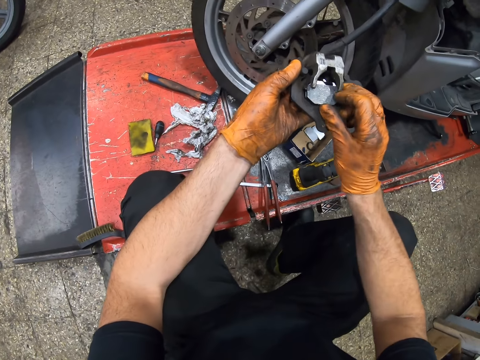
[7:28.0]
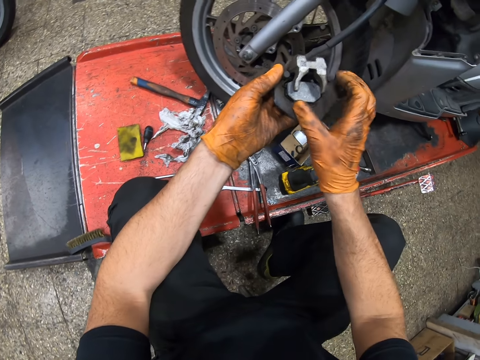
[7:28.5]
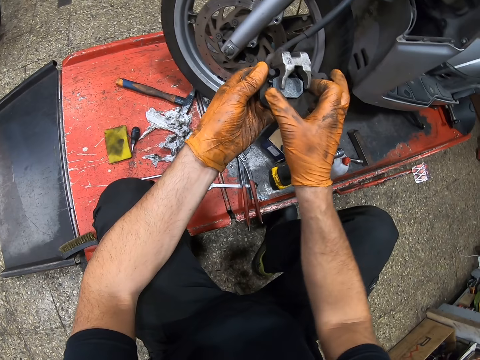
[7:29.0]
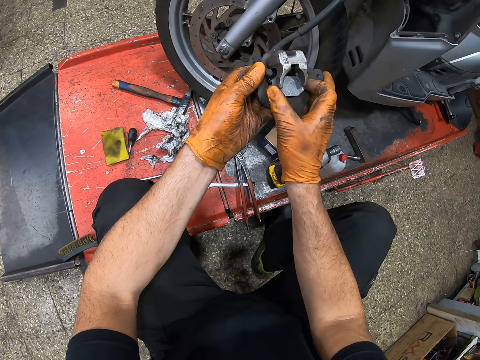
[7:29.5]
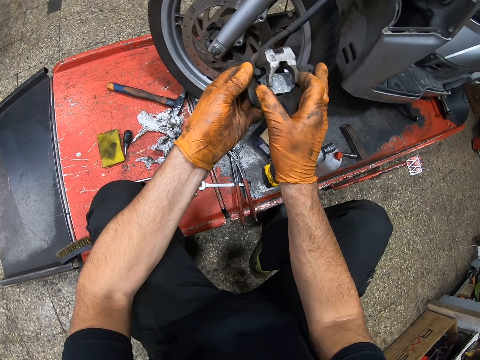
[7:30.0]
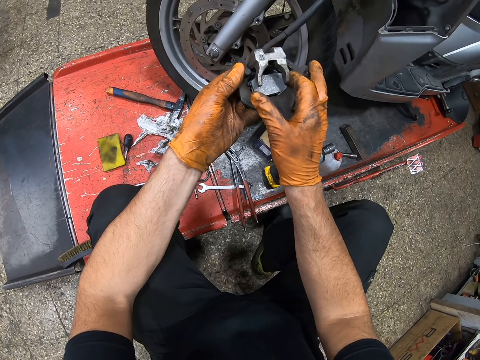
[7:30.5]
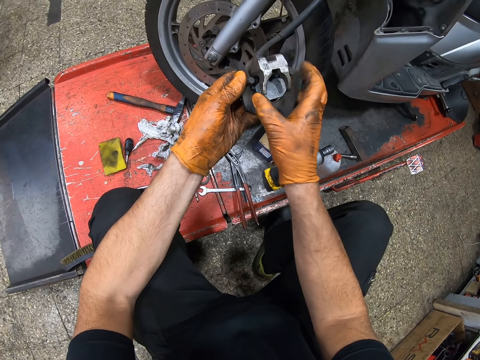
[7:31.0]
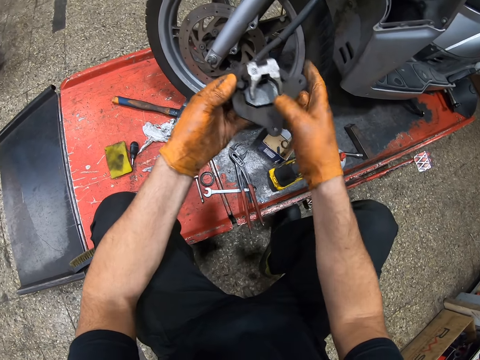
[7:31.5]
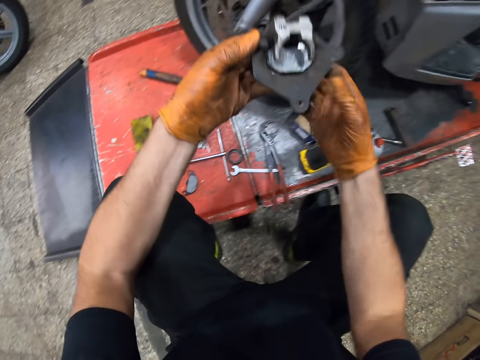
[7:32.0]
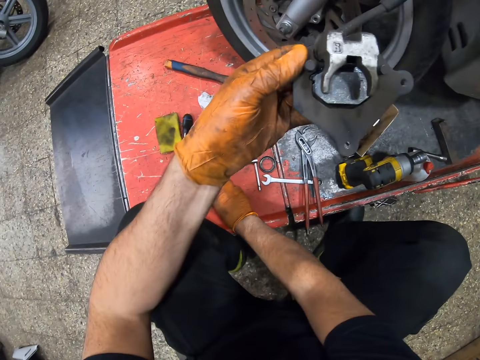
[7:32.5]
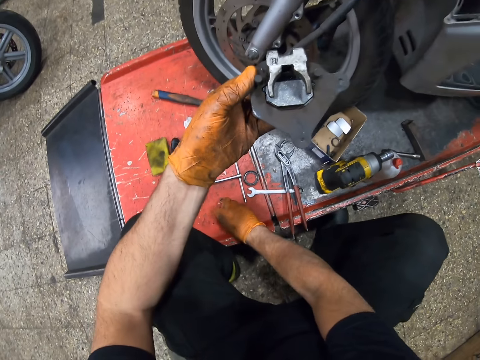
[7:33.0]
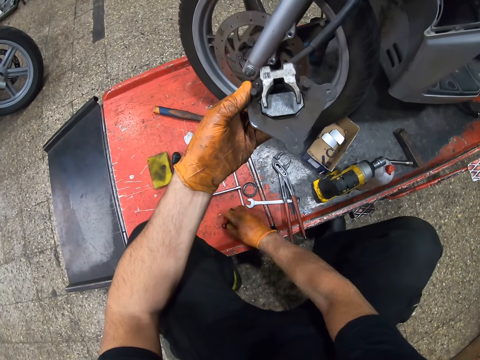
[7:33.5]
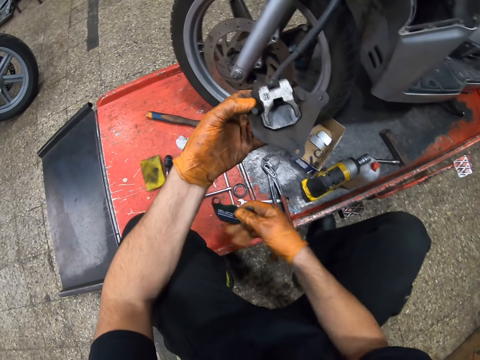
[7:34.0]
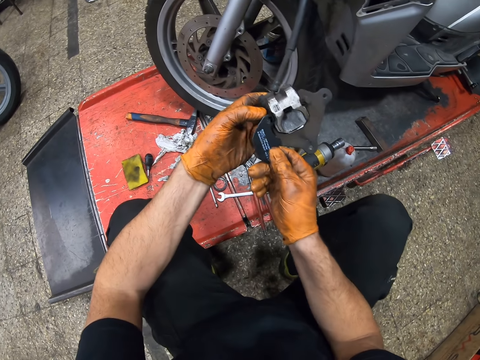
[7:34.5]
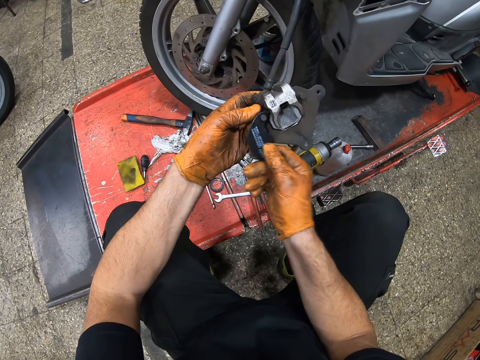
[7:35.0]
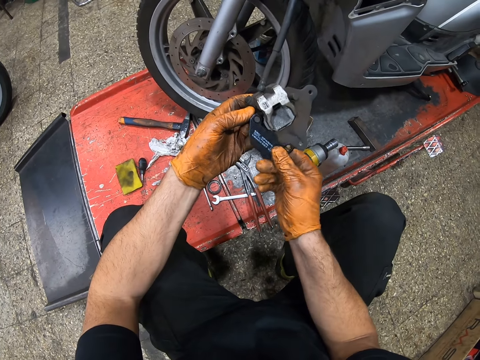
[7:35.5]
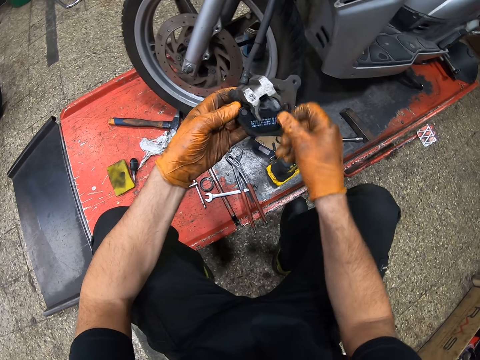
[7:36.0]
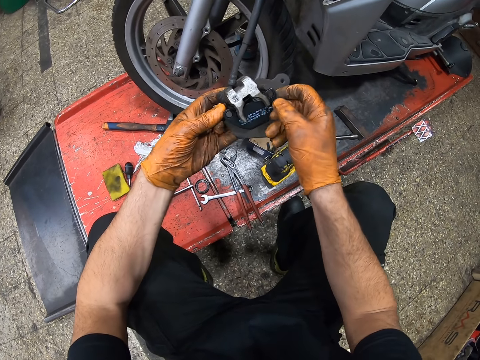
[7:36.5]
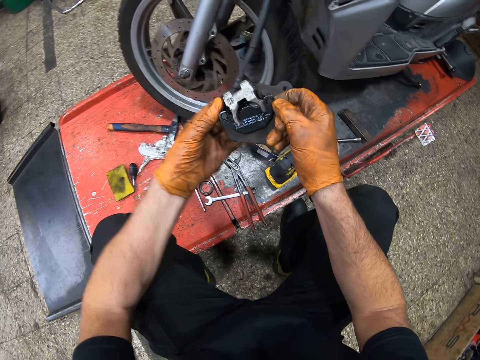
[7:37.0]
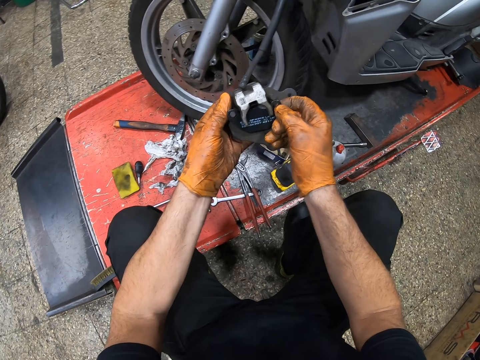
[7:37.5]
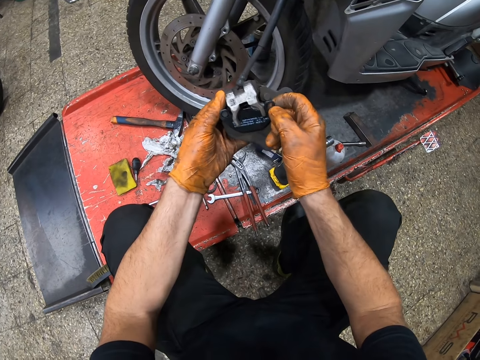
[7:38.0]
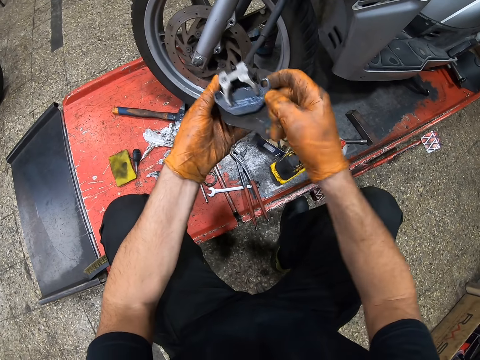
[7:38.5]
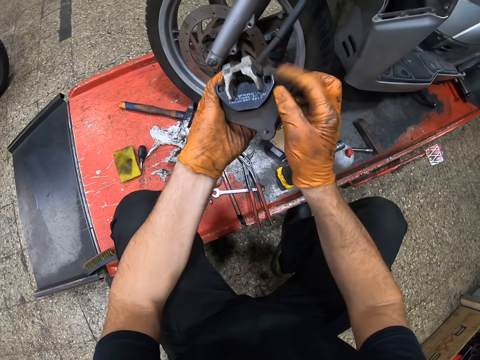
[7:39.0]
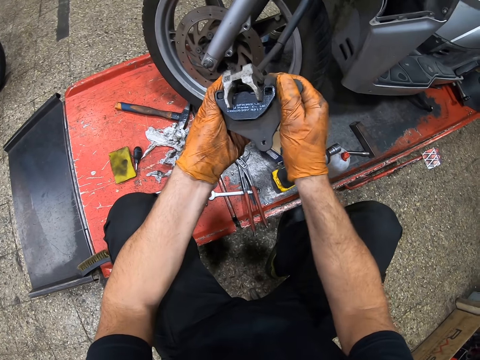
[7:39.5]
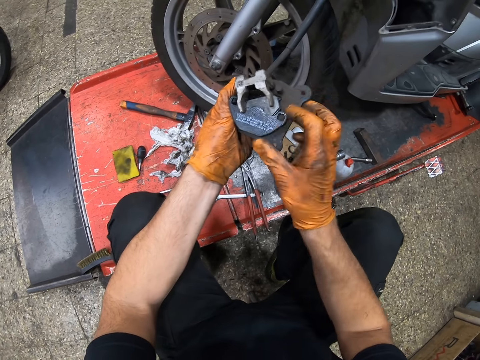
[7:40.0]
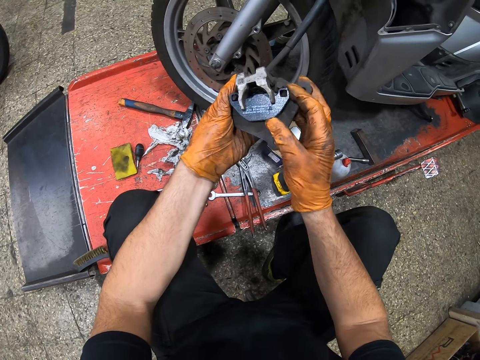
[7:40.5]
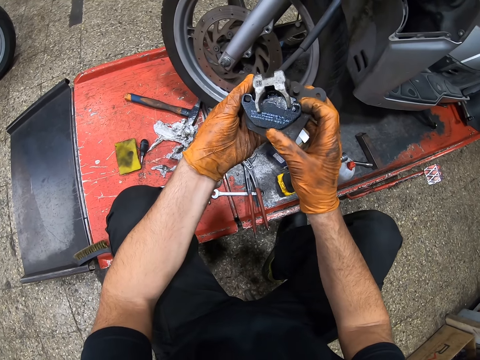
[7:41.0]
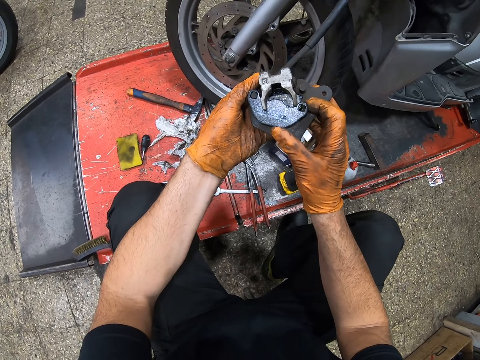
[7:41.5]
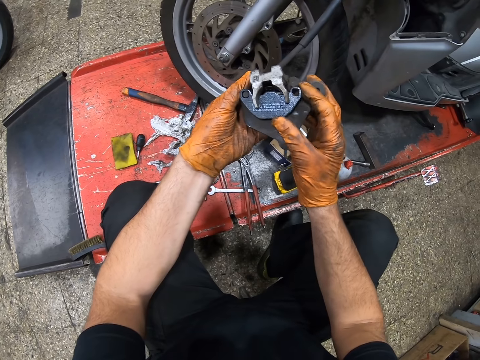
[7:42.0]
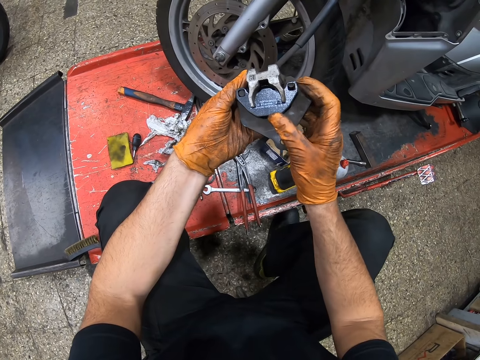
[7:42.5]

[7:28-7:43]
The camera wearer picks up a brake pad back plate from the lift table. They attach the brake pad back plate to the brake shoe.

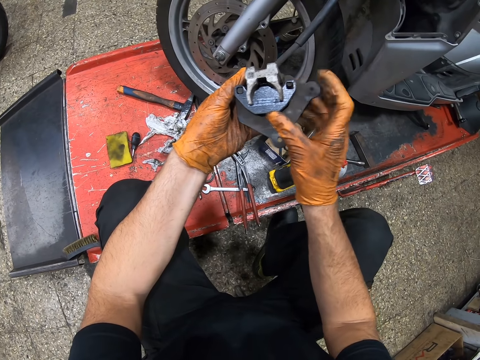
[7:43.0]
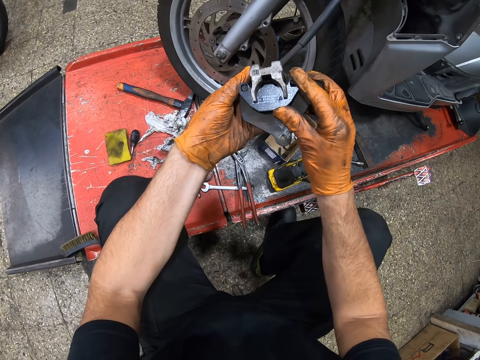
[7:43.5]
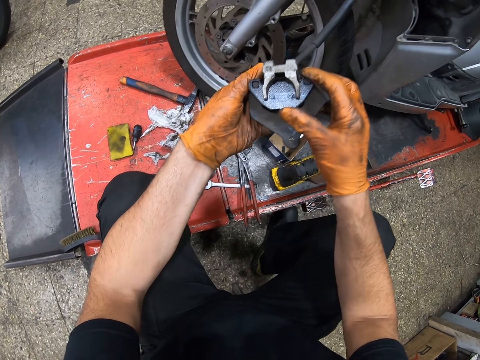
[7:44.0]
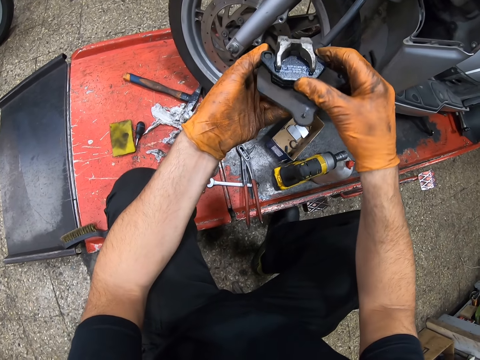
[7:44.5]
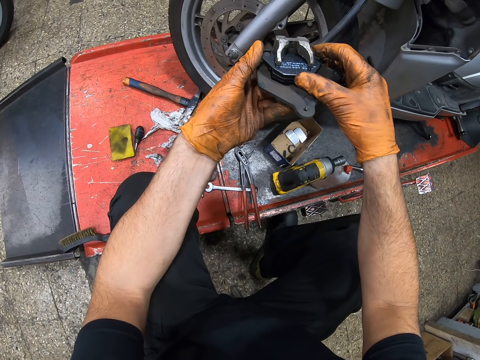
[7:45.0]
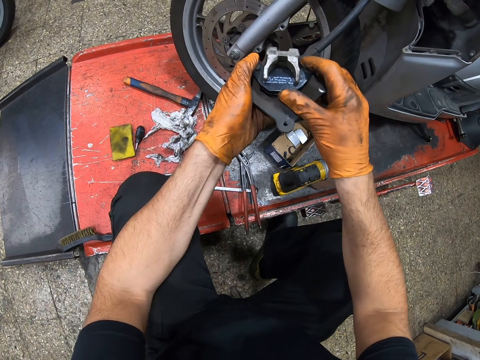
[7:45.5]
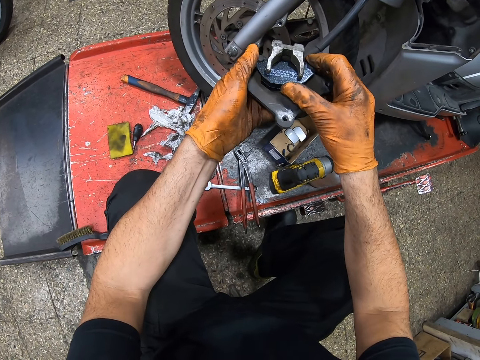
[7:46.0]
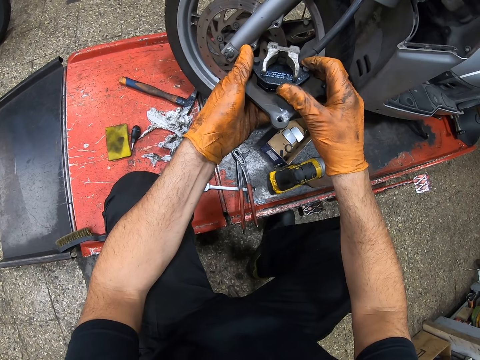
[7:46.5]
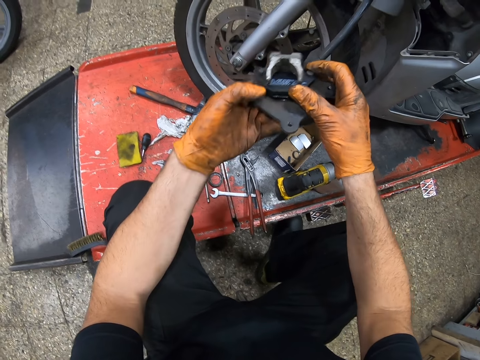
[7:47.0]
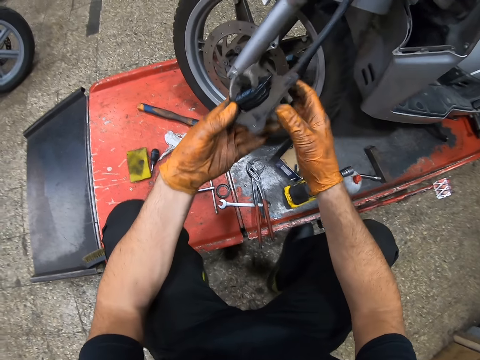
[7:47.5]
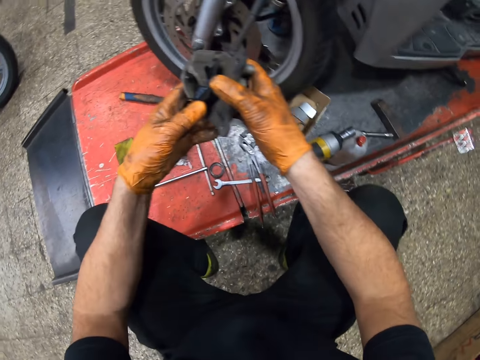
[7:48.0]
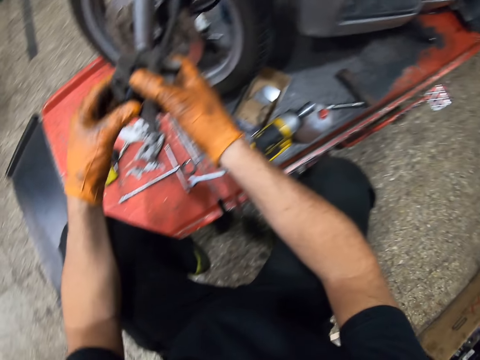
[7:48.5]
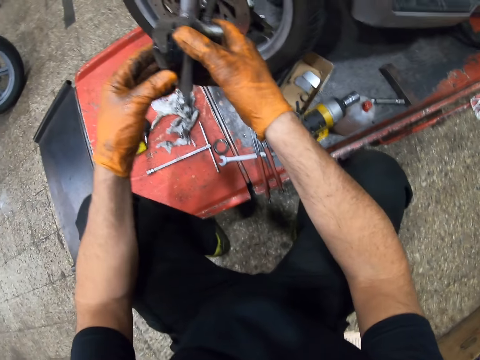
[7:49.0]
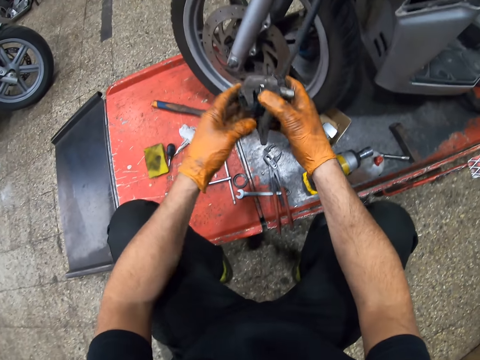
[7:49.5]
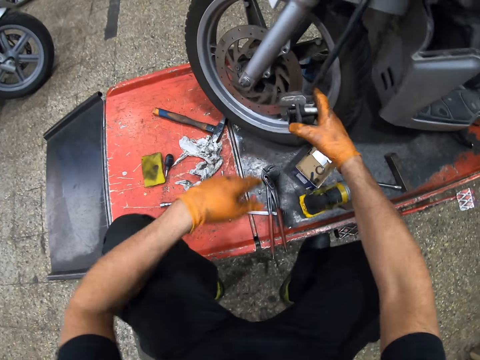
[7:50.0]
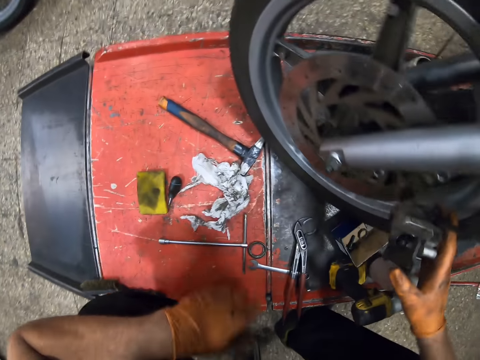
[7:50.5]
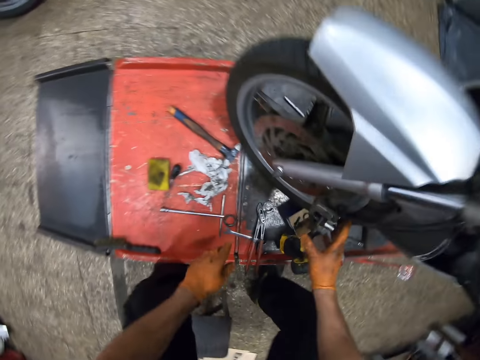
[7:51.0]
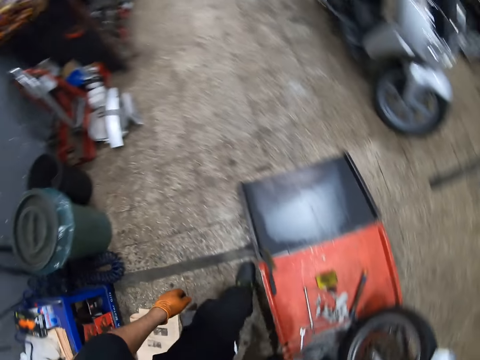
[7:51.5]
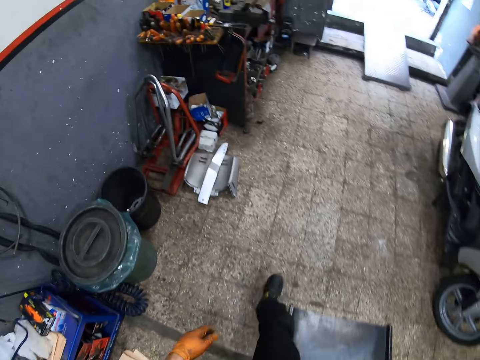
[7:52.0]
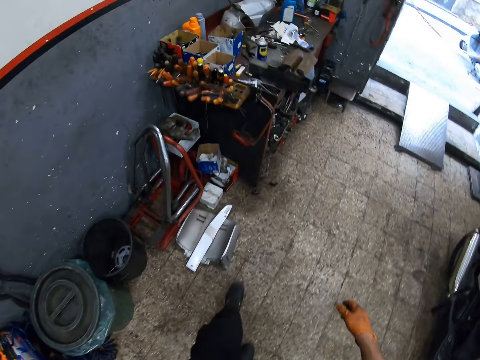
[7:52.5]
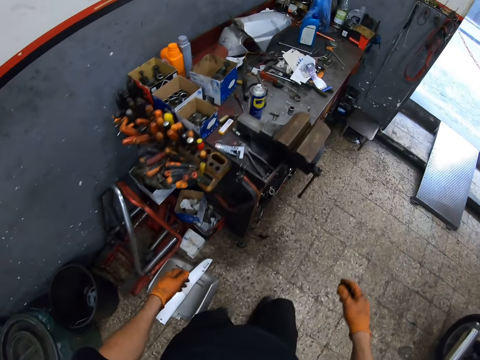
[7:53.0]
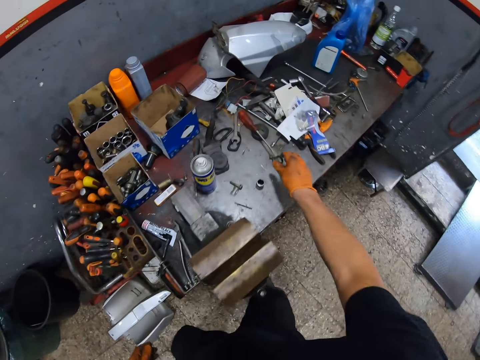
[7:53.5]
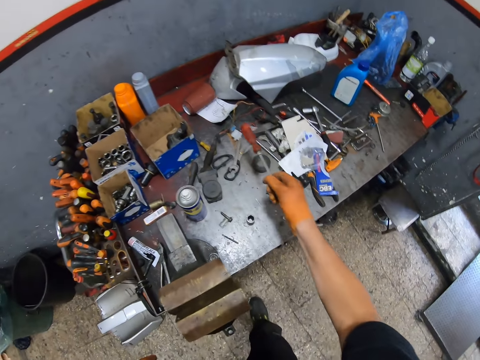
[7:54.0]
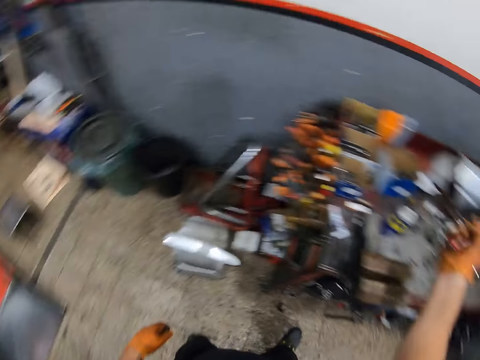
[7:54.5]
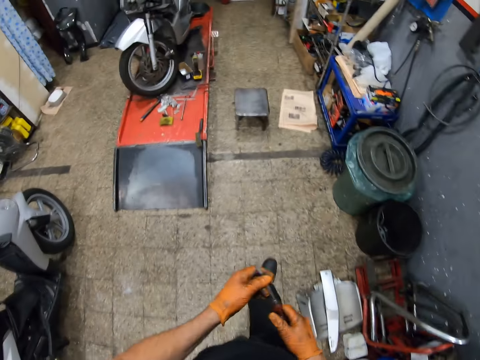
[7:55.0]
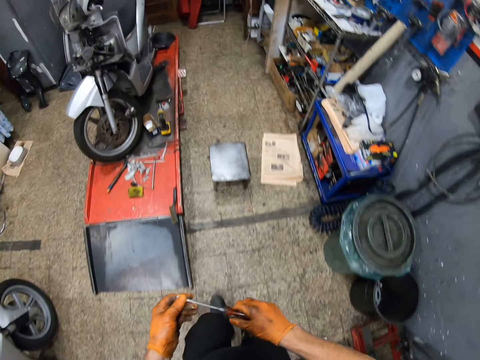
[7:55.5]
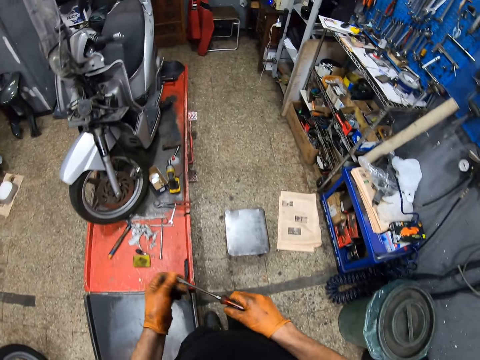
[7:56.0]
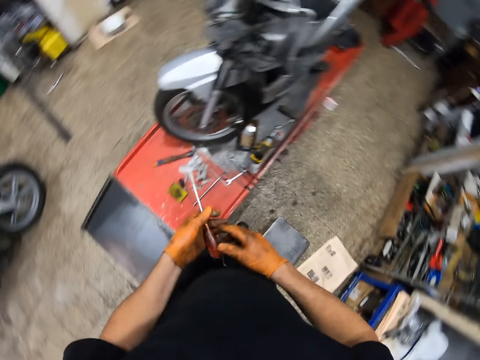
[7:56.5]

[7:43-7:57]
The camera wearer turns the brake shoe with his hand. He drops the brake shoe, stands from the stool, and walks around the workshop. He picks a screwdriver from the tool cabinet top. He walks around the workshop.
